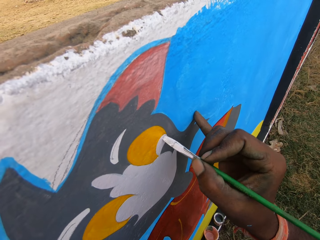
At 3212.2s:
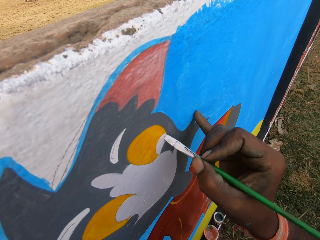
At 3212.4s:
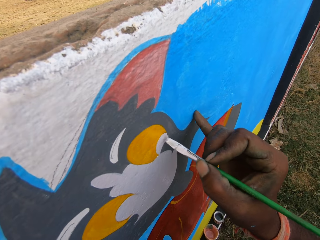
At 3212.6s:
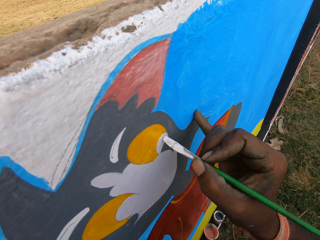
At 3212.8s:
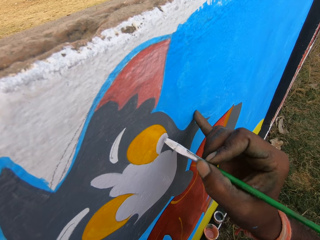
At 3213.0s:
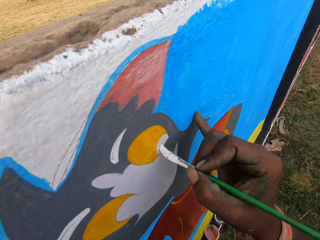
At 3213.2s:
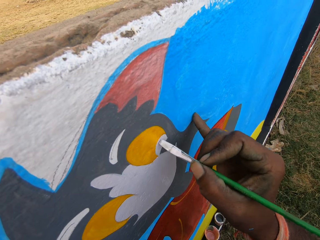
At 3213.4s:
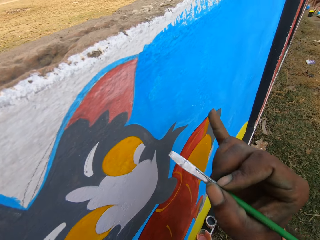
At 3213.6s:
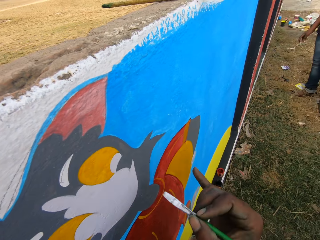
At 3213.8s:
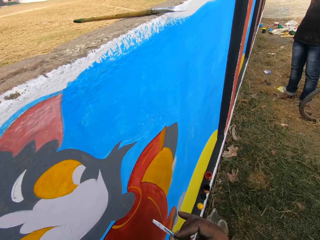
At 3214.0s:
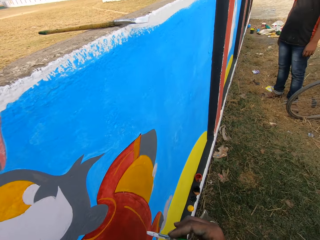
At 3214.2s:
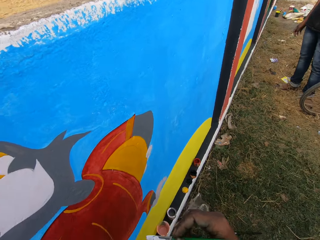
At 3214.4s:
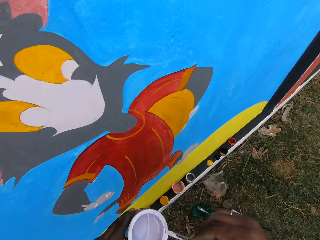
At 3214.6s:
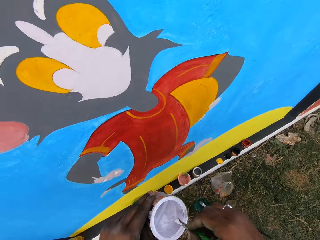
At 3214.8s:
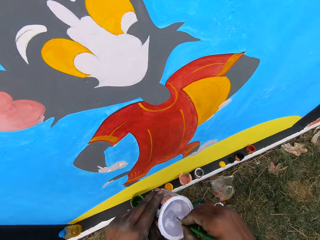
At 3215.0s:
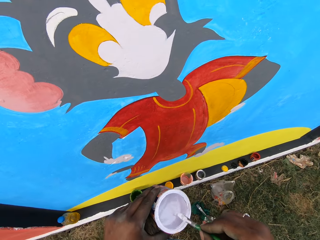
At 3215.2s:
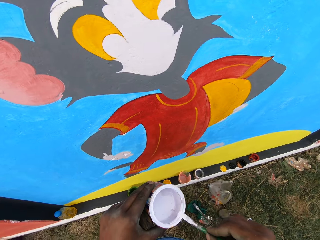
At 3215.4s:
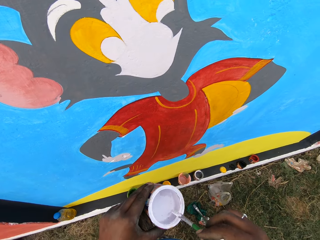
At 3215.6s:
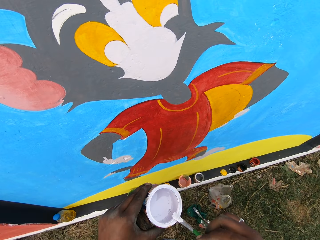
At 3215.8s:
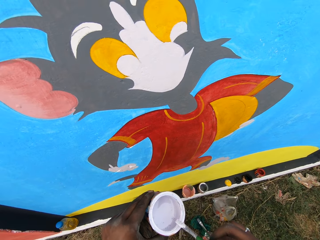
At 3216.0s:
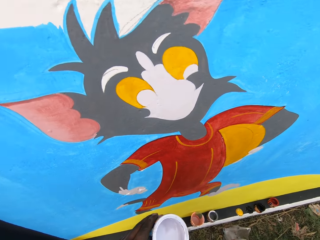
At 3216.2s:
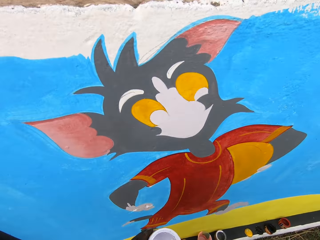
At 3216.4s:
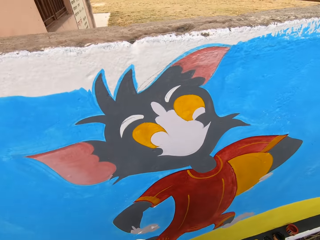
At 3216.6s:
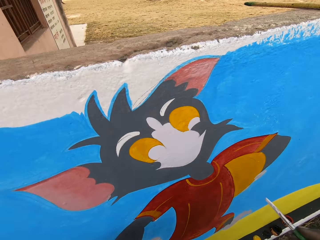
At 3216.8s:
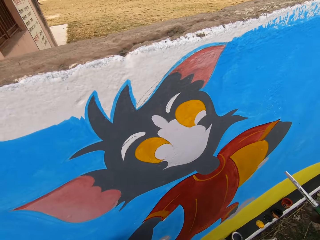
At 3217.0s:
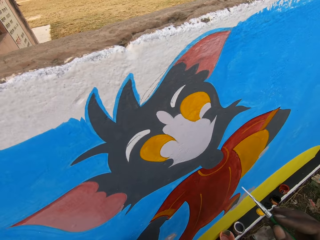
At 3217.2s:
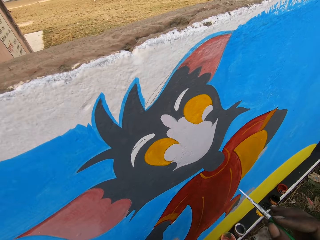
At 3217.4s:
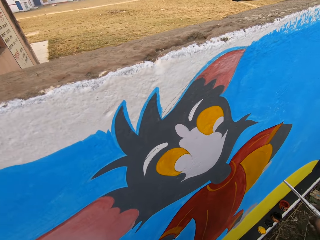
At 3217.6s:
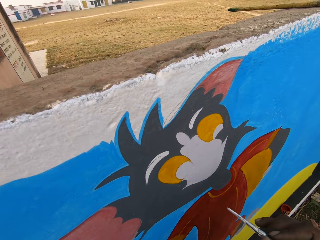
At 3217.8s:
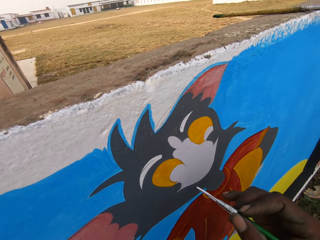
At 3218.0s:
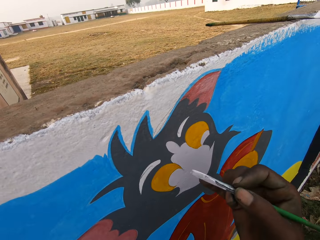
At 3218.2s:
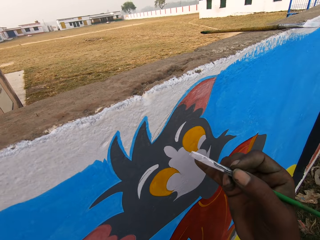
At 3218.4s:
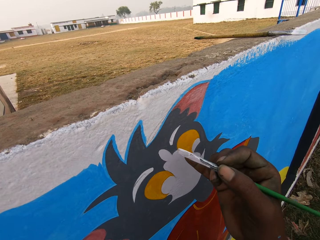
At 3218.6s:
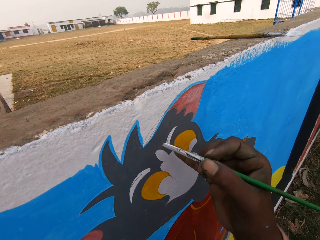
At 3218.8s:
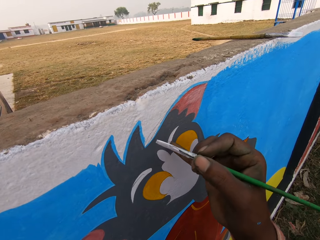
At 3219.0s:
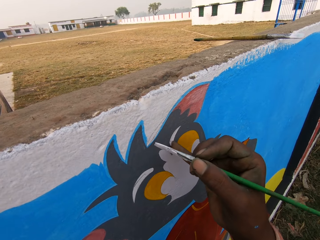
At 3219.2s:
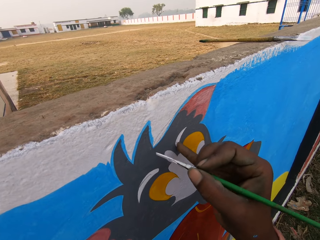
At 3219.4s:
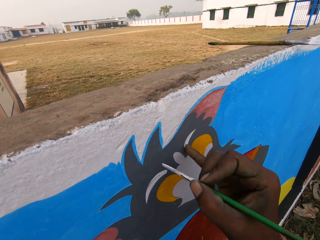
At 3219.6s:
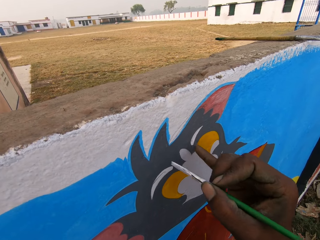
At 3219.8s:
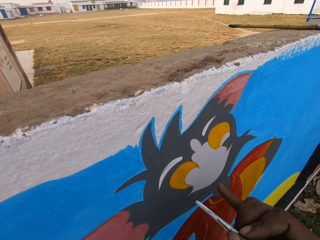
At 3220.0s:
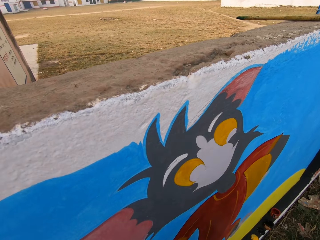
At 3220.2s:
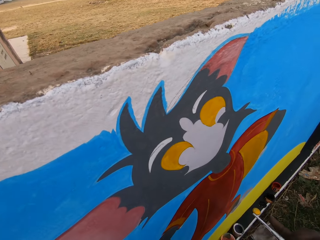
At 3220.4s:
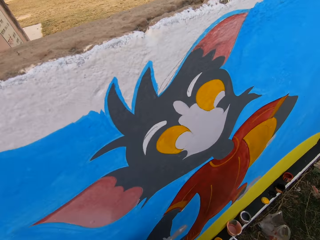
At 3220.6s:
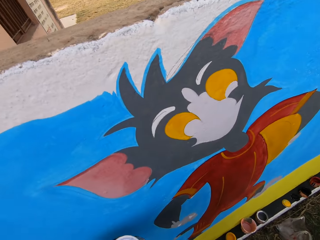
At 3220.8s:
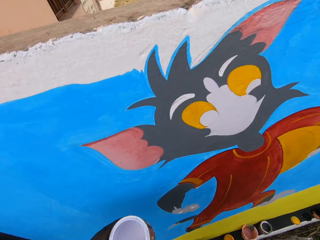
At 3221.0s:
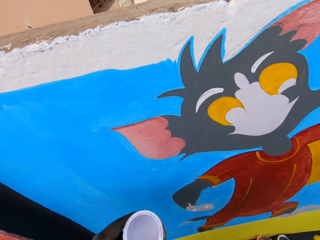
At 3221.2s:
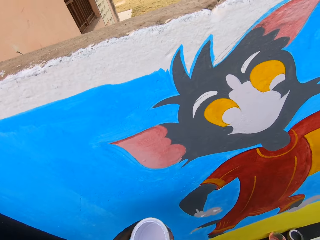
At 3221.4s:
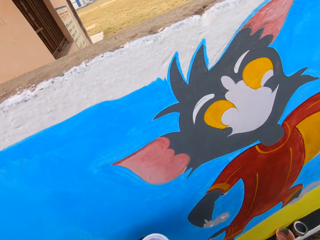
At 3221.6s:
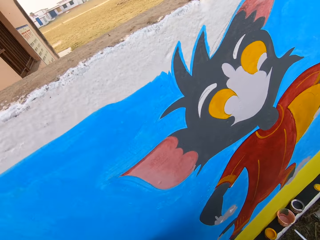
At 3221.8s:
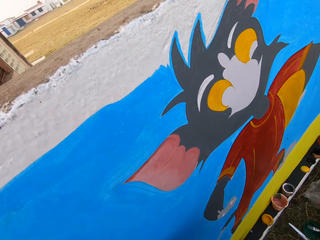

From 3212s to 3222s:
The camera wearer moves the paintbrush to the paint can. A man stands near the wall. The camera wearer dips the paint brush in the paint can. He removes the excess paint on the paintbrush, rubs the paint brush on the edge of the paint can. He looks round. He uses gestures. He uses gestures again. Another man sits on the field. The camera wearer holds the paint brush in front of the wall with his right hand. He moves the paintbrush close to the wall. He looks round.

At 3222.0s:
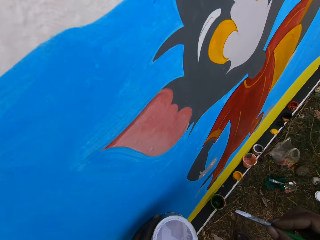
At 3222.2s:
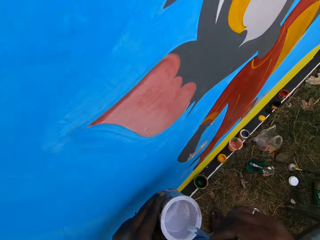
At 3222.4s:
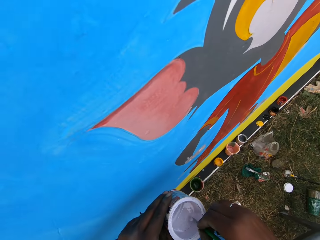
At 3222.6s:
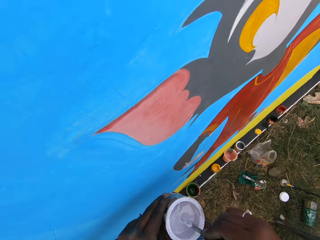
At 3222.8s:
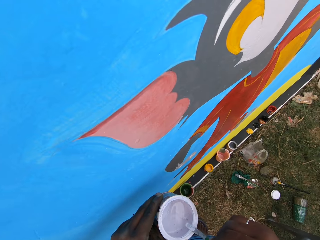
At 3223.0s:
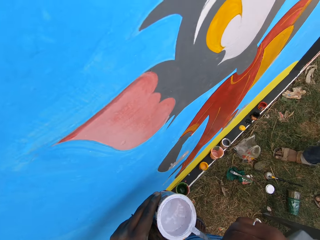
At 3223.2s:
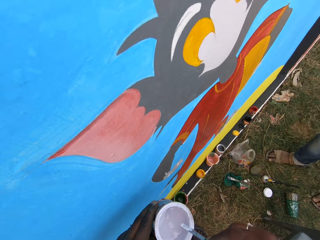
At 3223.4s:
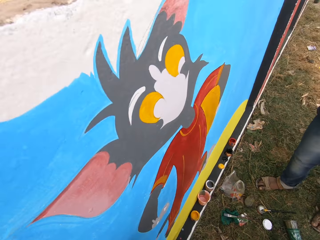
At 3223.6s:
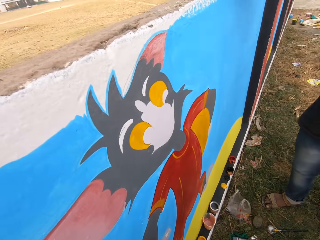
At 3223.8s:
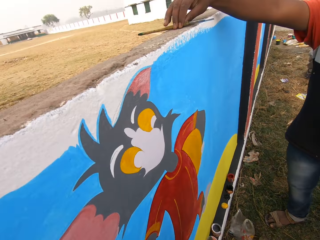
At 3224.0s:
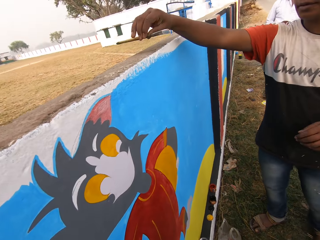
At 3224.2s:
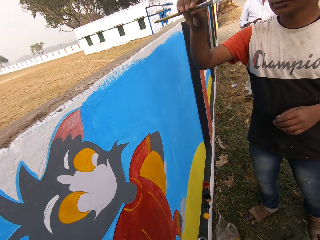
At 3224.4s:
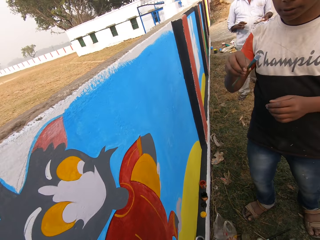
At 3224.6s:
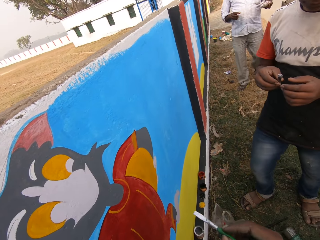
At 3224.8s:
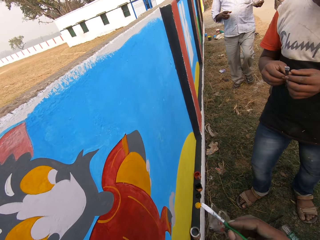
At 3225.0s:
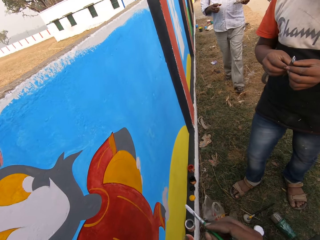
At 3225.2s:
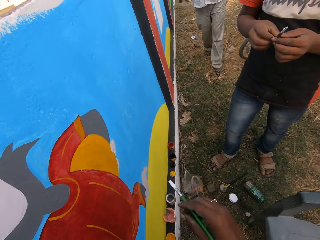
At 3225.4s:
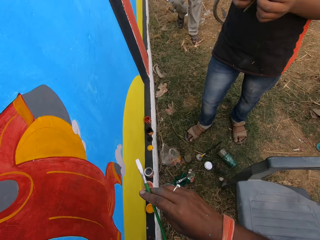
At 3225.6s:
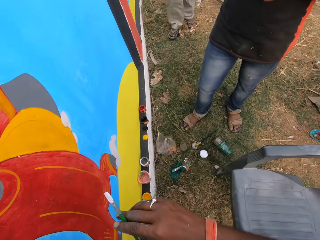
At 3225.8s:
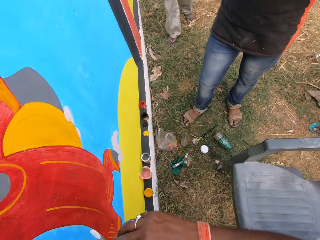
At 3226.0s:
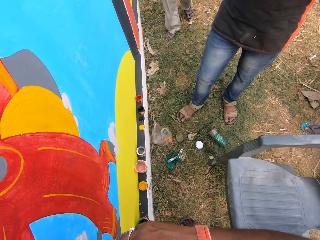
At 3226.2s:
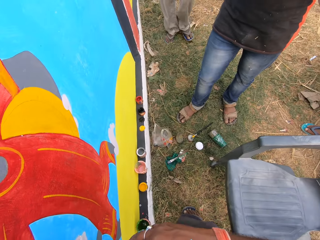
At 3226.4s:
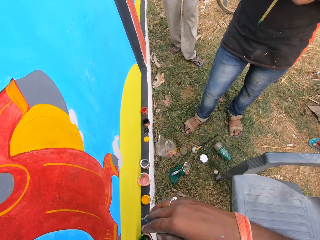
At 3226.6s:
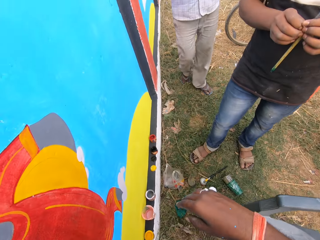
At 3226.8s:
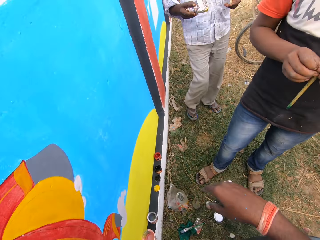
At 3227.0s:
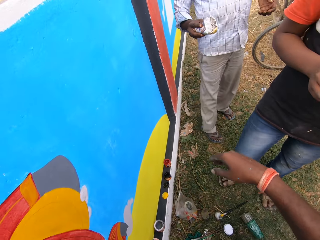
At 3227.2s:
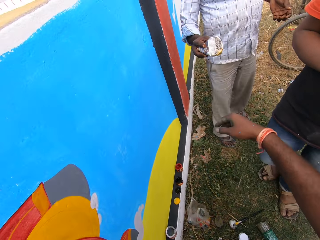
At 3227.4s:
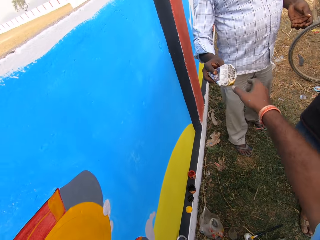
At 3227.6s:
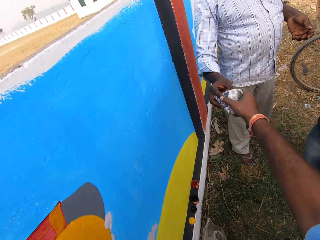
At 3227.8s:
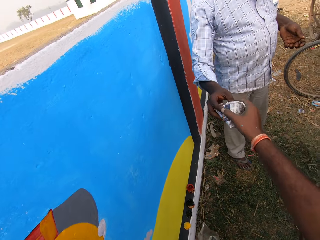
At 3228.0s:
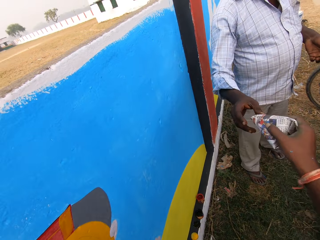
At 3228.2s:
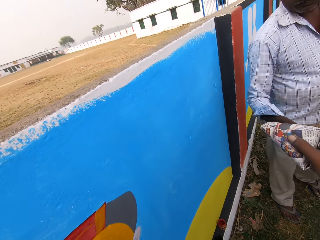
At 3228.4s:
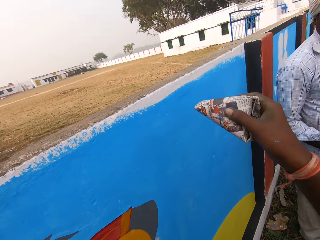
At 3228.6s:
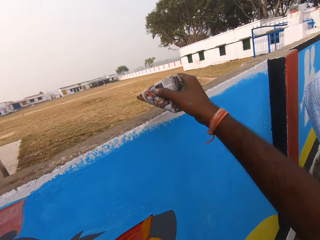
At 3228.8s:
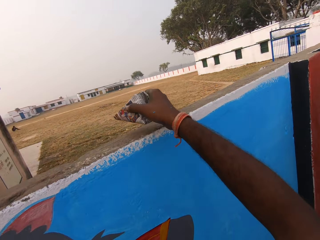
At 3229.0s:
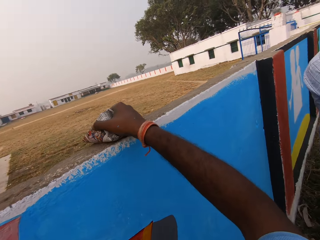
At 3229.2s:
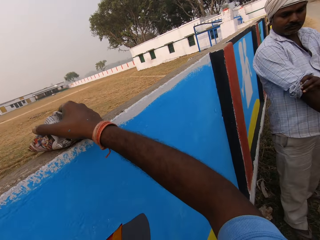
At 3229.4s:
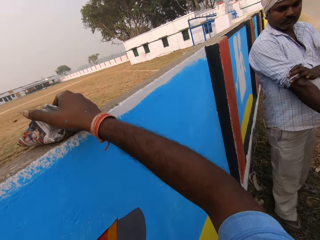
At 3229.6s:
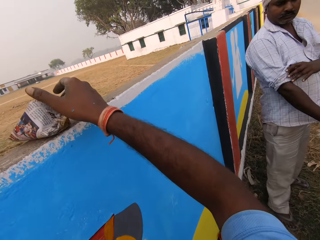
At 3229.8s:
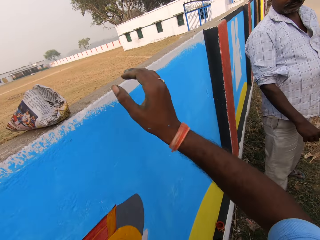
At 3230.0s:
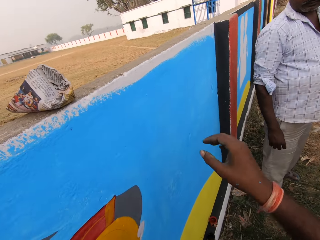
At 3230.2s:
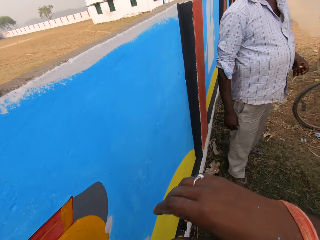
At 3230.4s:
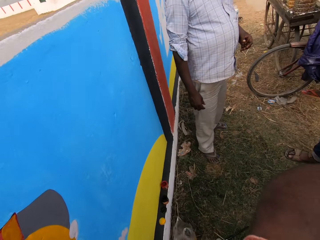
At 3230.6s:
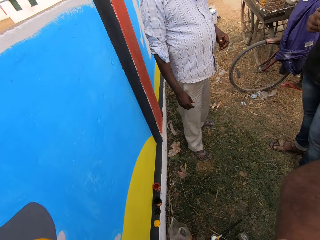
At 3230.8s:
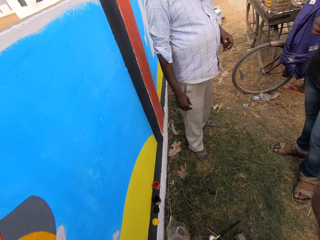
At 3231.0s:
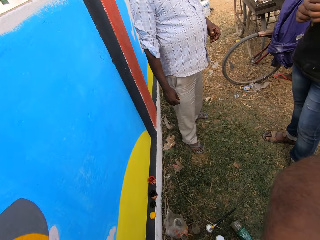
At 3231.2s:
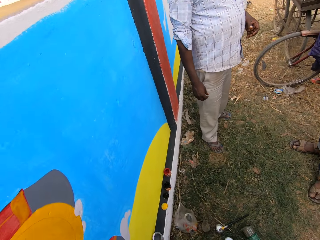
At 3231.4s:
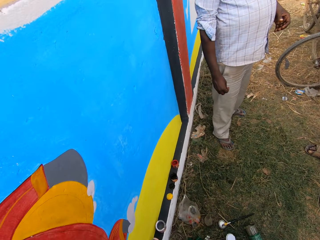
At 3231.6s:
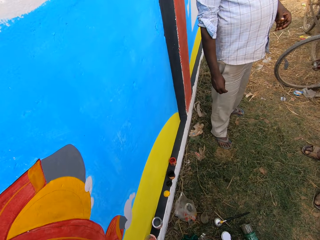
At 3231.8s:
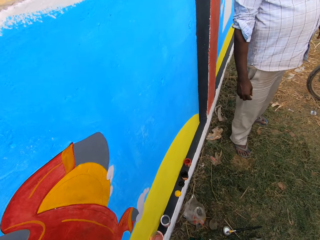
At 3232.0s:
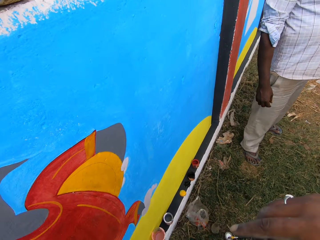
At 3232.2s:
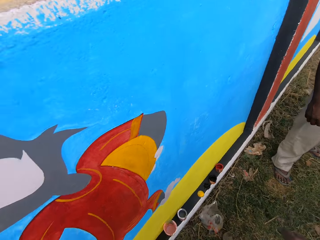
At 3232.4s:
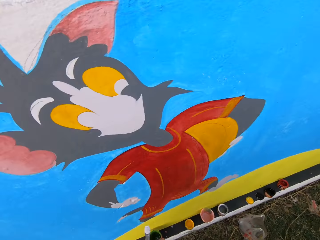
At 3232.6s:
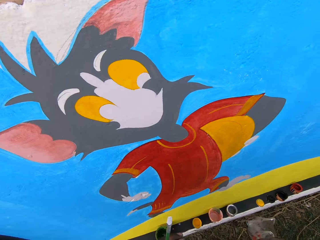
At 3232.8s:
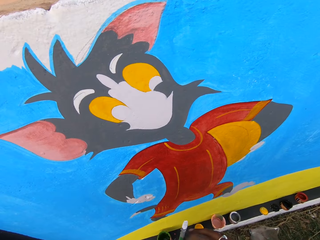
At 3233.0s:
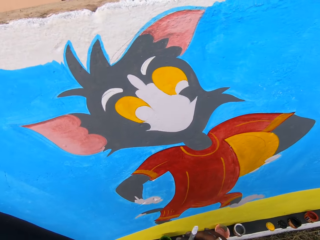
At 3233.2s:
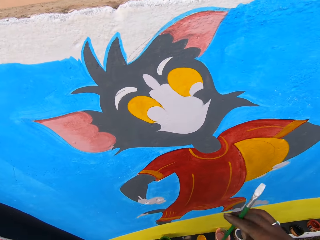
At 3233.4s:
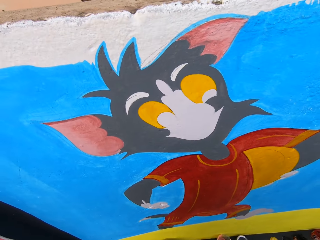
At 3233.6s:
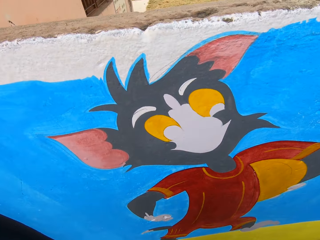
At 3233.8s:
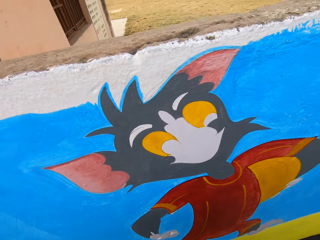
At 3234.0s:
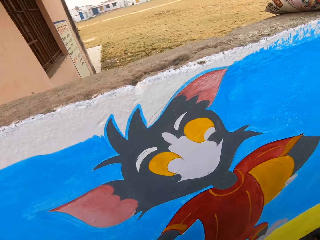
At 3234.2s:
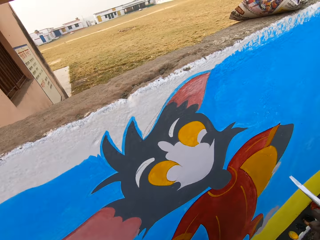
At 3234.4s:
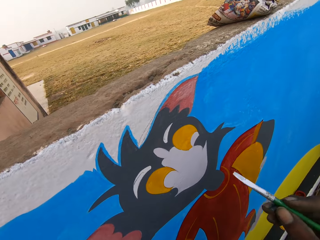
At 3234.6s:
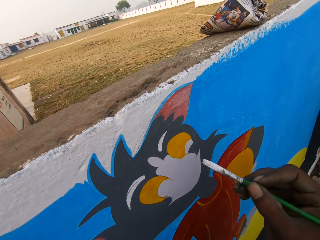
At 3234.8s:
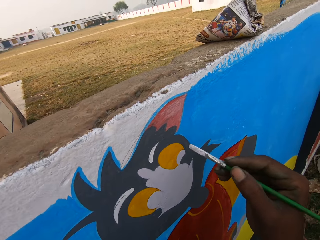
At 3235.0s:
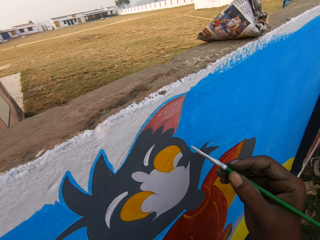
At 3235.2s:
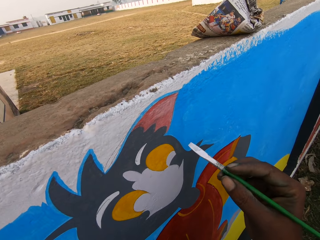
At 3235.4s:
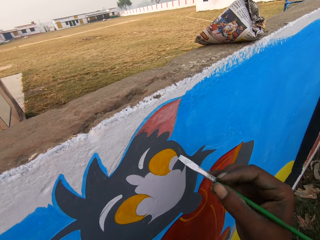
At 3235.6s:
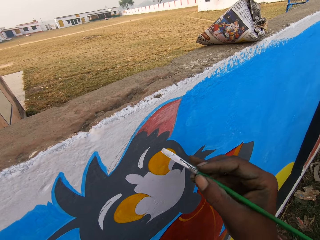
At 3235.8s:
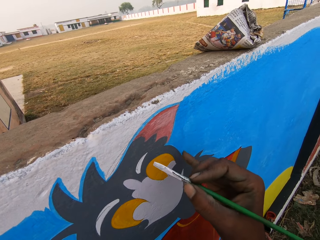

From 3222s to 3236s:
The camera wearer dips the paint brush in the paint can. He removes the excess paint on the paintbrush, rubs the paint brush on the edge of the paint can. A man picks up a paintbrush on the wall. The camera wearer looks round. Another man walks towards the camera wearer. The camera wearer holds the paintbrush close to the wall. The first man looks at the paintbrush. The camera wearer places the paint brush in his left hand. He moves around. He collects wrapped food from the other man. The other man gives the camera wearer the wrapped food. The camera wearer drops the wrapped food on the top of the wall. The other man pulls his sleeve. The camera wearer scratches his face with his right arm. He wipes his face with his hand. The first man stands close to the other man. The camera wearer looks round. He picks the paintbrush from the other hand.
